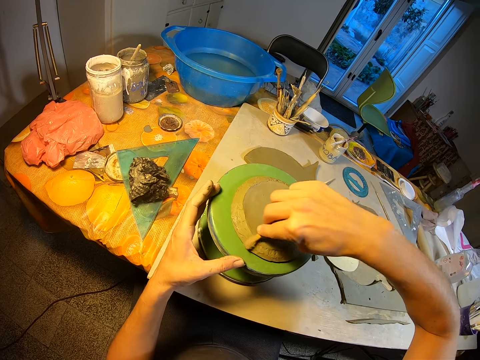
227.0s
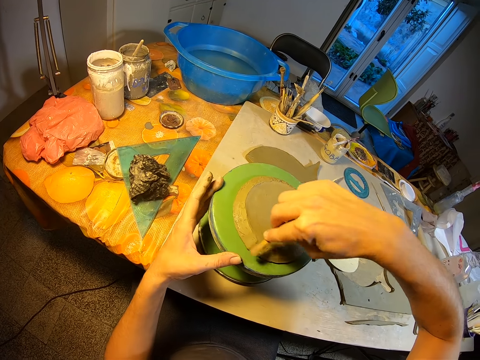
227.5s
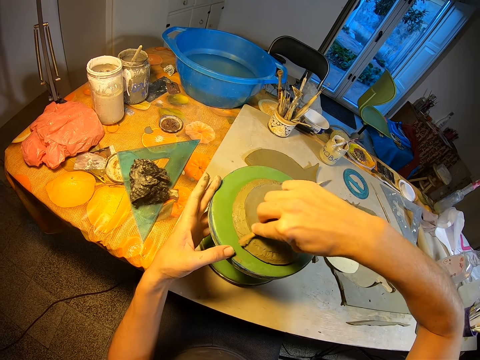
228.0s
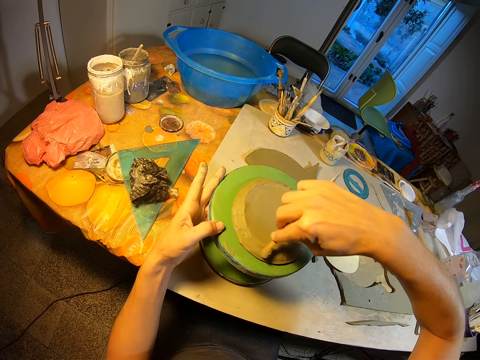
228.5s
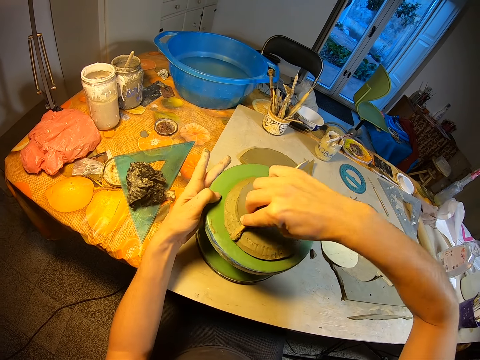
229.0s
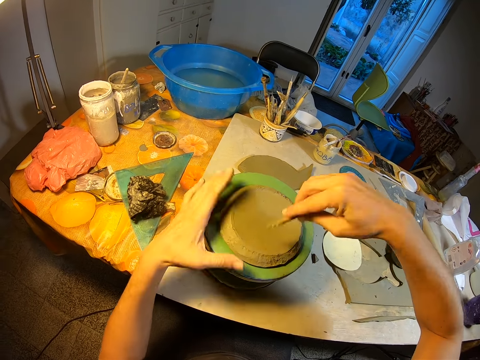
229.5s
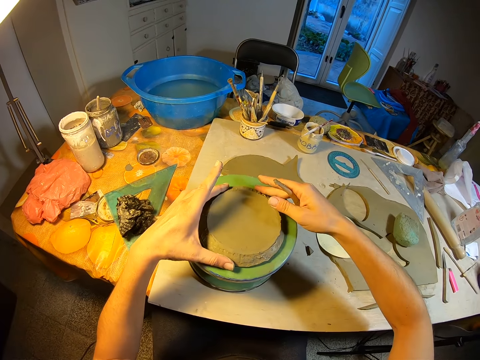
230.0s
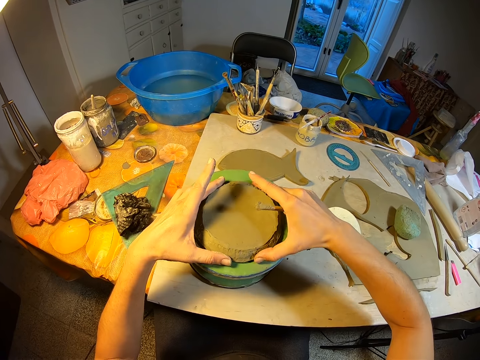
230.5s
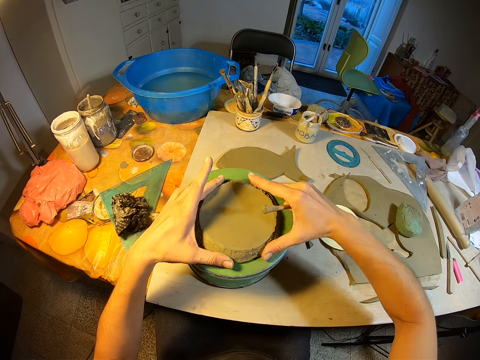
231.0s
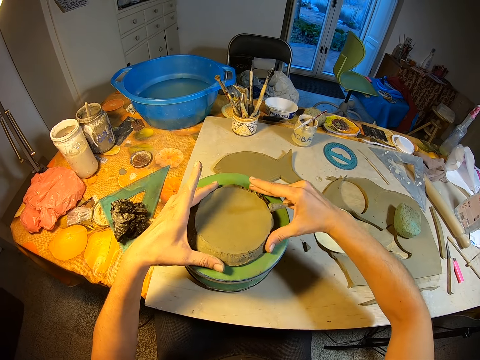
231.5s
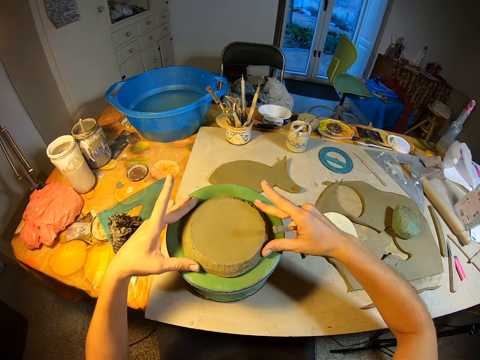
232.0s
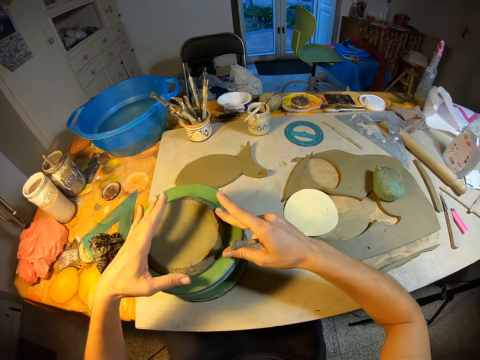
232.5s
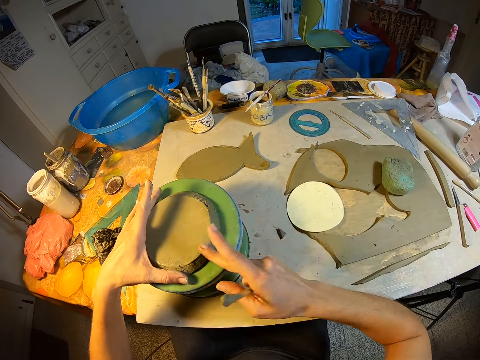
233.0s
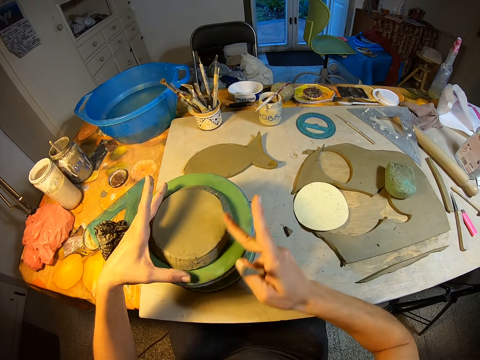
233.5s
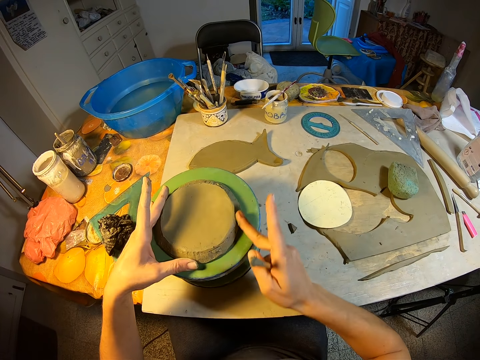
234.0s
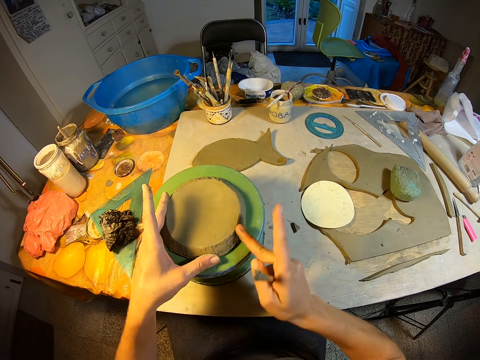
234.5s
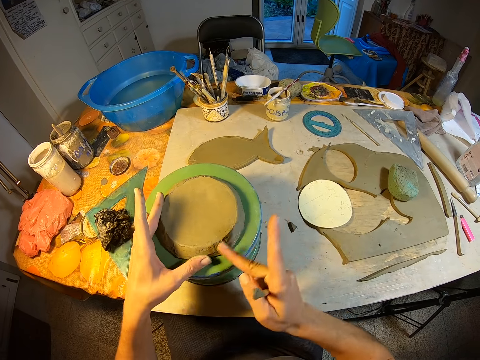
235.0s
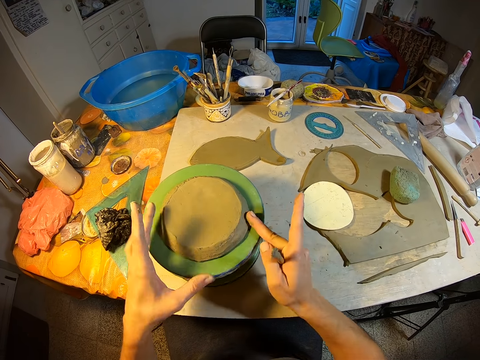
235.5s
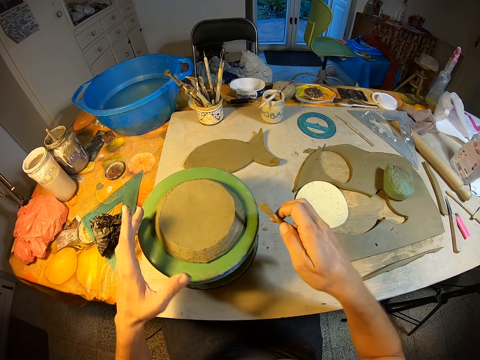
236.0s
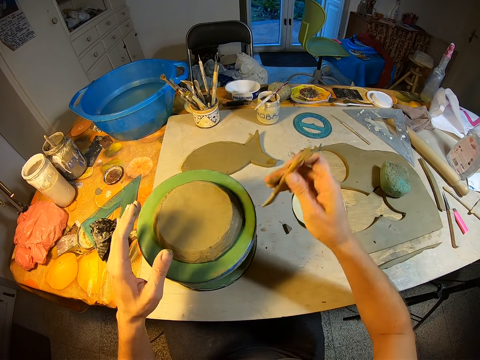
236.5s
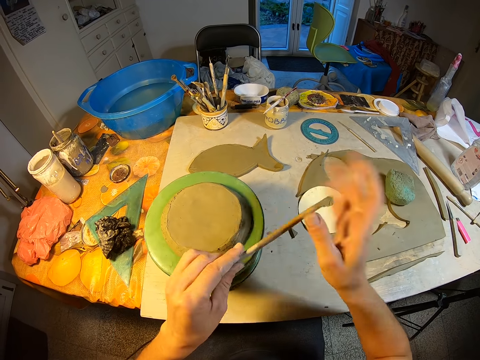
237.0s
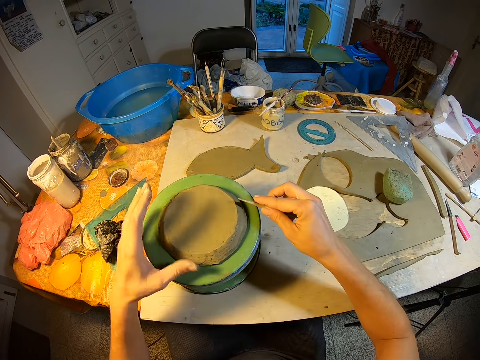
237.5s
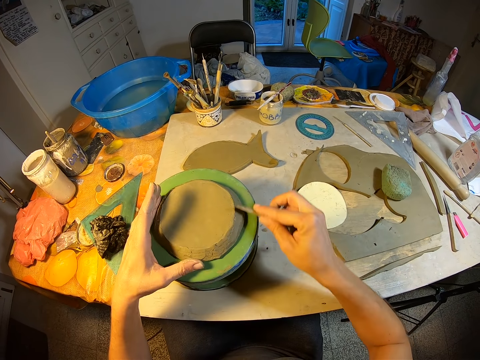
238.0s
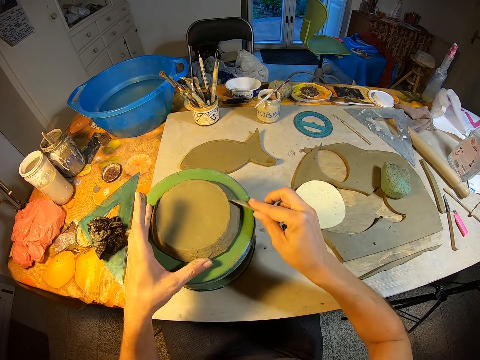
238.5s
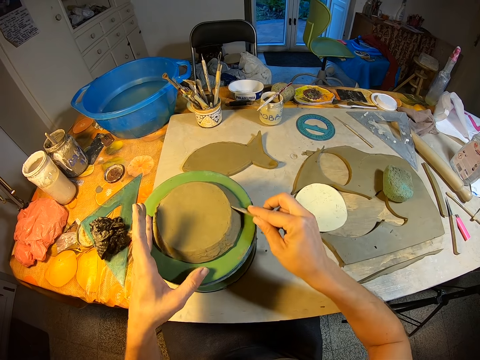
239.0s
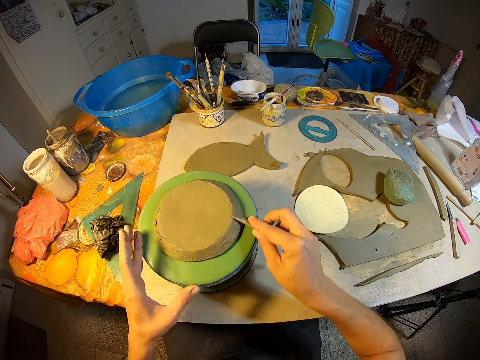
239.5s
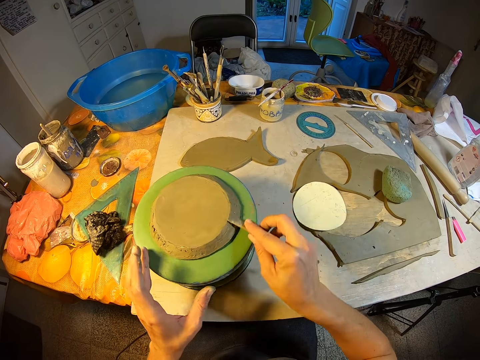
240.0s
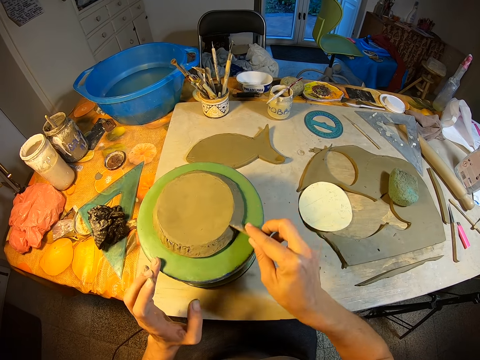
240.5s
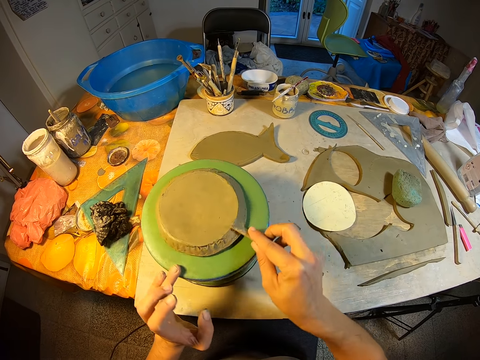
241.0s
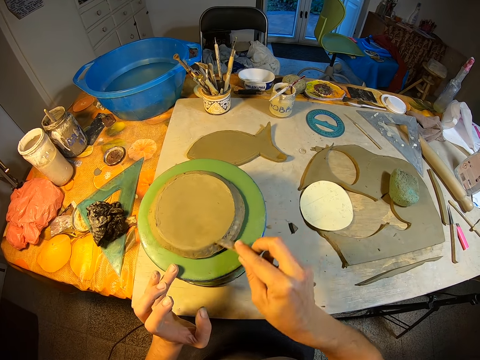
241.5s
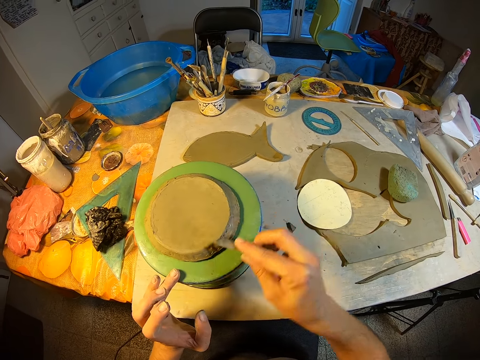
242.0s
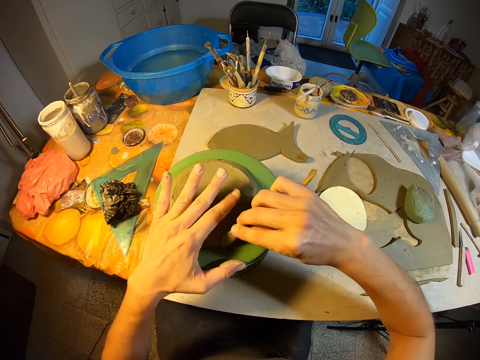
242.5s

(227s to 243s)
The camera wearer rotates the throwing wheel with his left hand. He adjusts the clay on the throwing wheel with both hands. He smoothens the clay on the throwing wheel with his right hand. He rotates the throwing wheel with his left hand. He smoothens the clay on the throwing wheel with the scraper in his right hand.

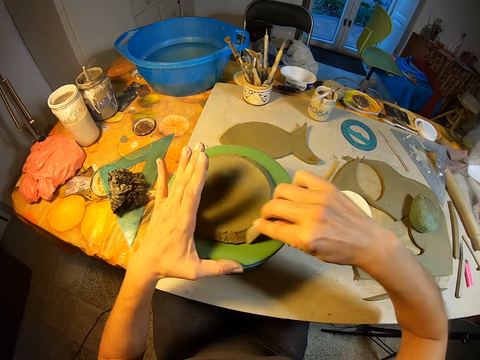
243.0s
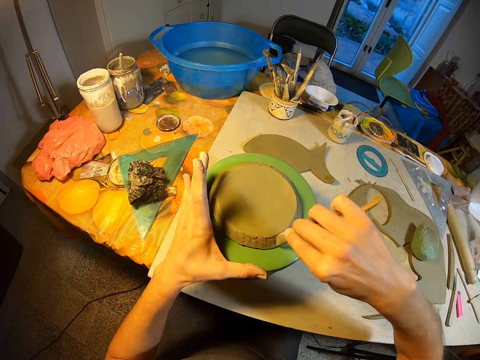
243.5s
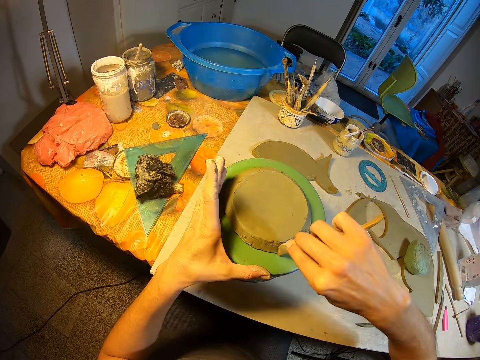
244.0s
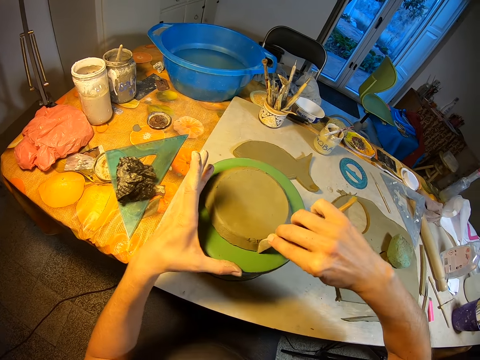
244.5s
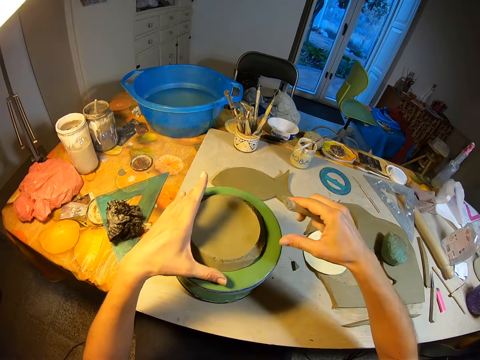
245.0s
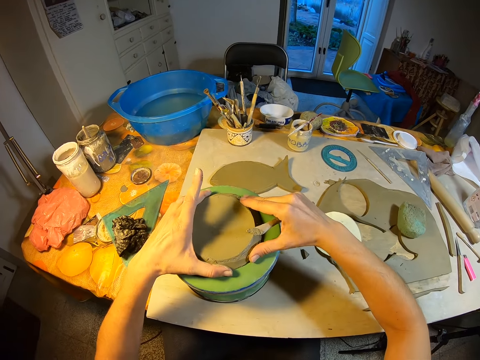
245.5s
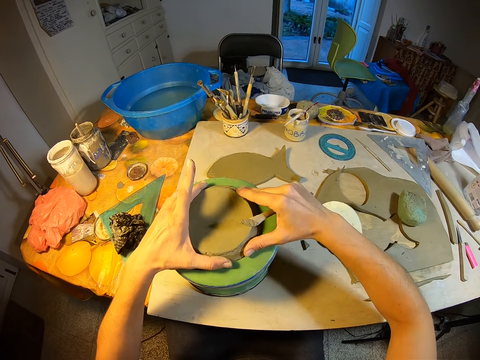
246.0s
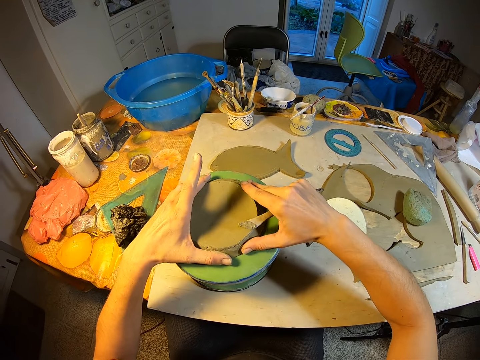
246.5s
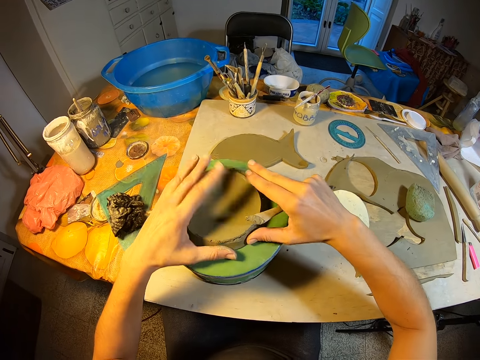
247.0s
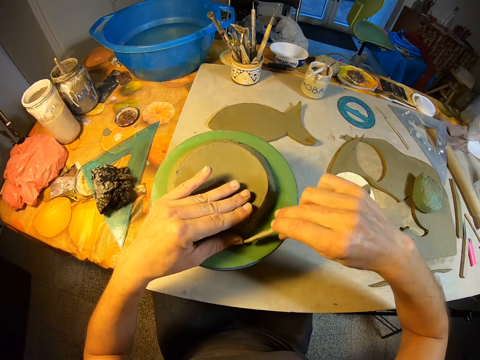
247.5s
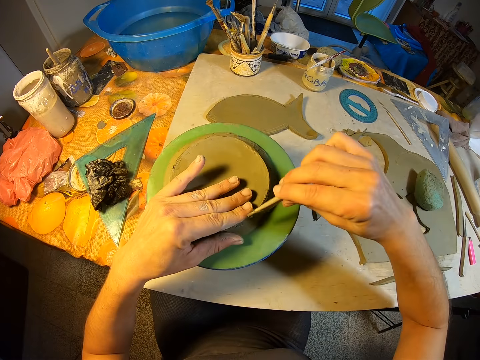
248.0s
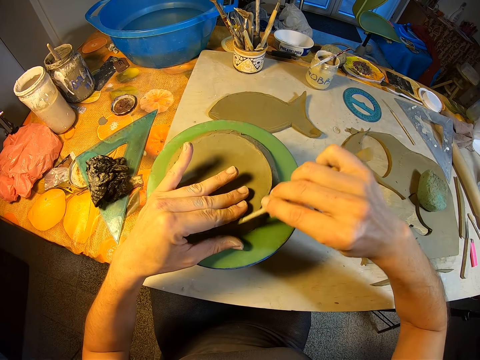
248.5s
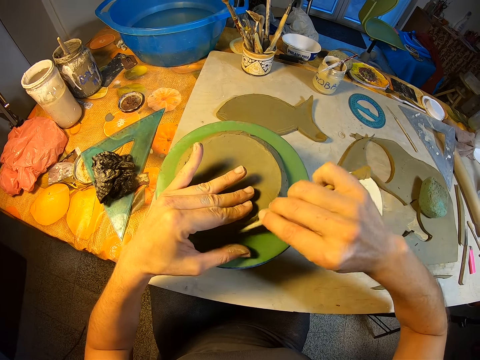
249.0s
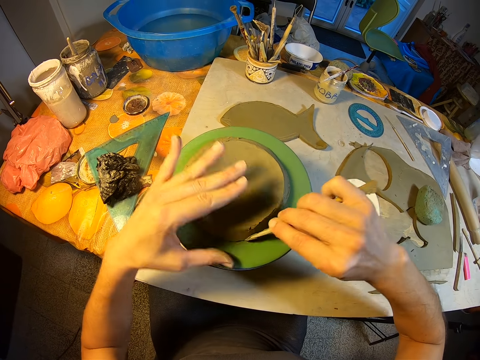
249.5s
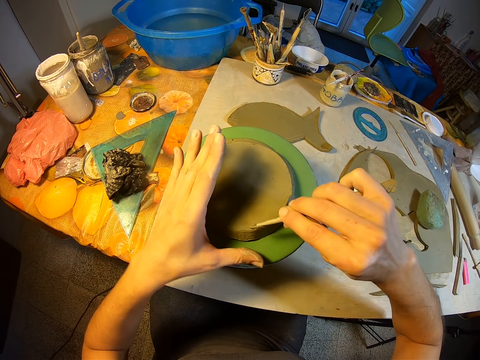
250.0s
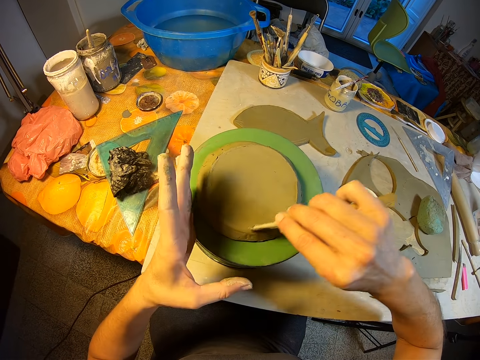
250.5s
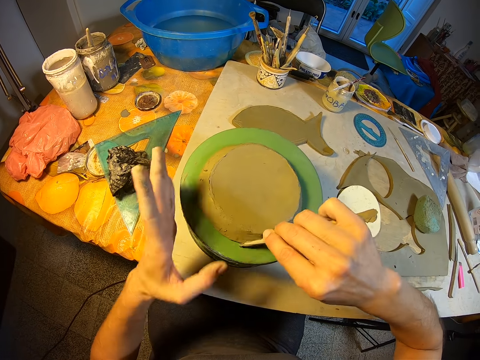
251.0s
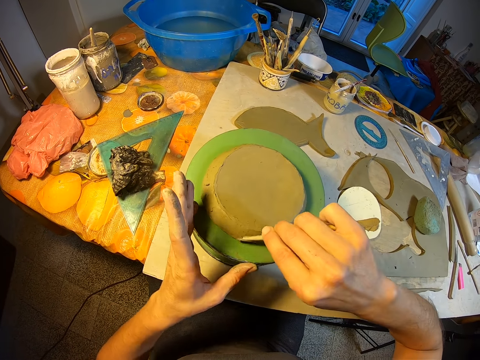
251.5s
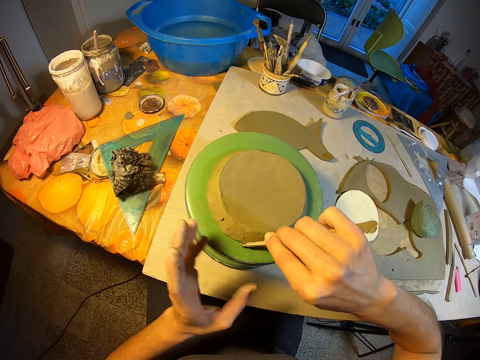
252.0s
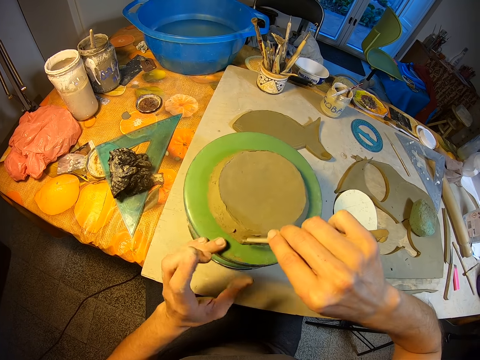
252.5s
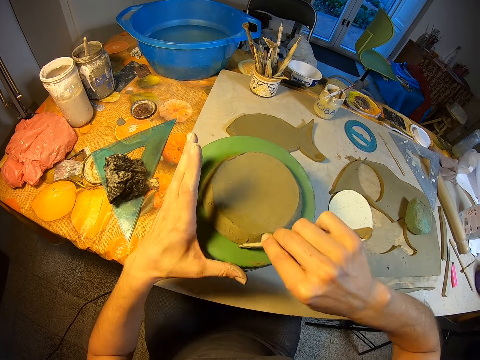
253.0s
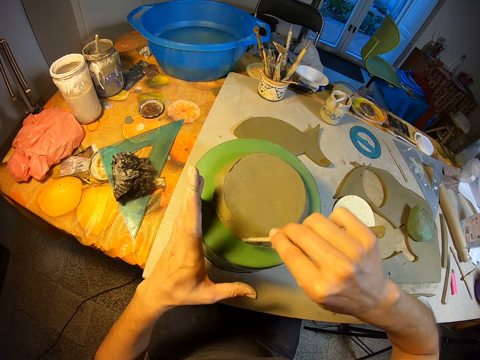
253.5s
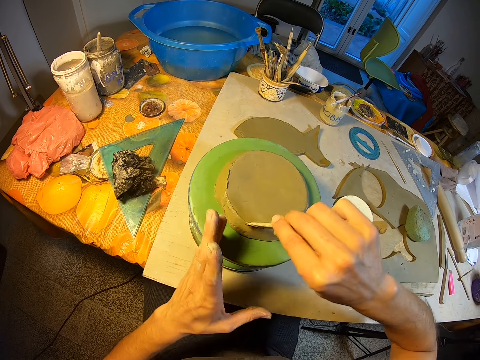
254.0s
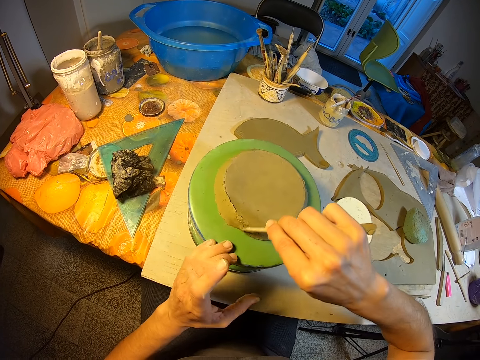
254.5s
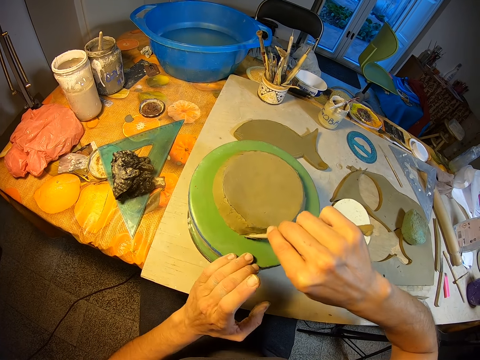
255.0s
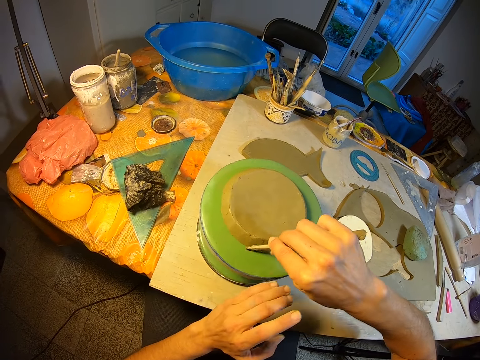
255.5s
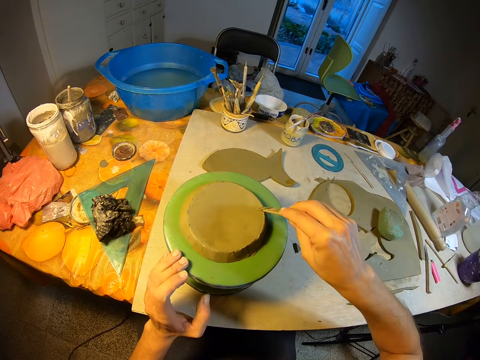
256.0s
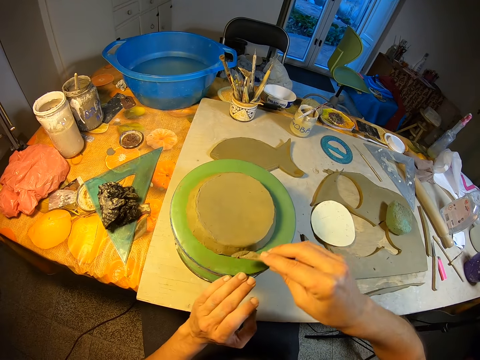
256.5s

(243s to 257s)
The camera wearer adjusts the clay on the throwing wheel with both hands. He smoothens the modeled clay polymer with his hands. He smoothens the clay on the throwing wheel with the scraper in his right hand. He rotates the throwing wheel with his left hand.
